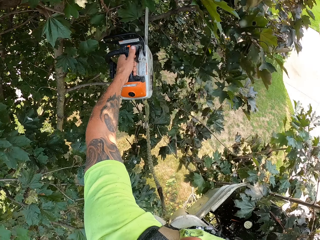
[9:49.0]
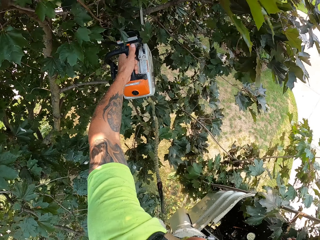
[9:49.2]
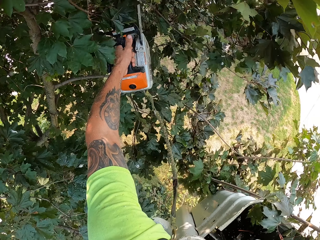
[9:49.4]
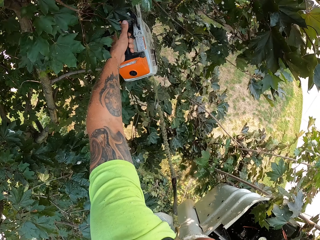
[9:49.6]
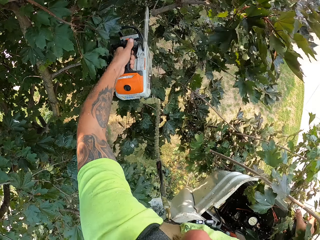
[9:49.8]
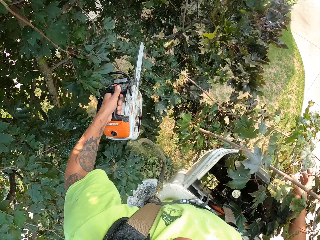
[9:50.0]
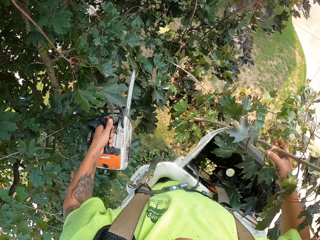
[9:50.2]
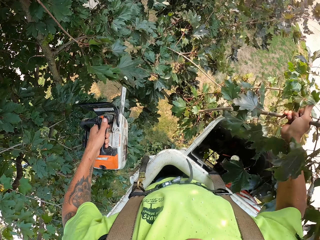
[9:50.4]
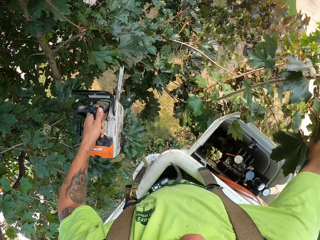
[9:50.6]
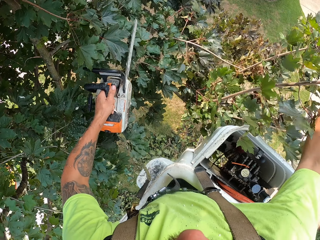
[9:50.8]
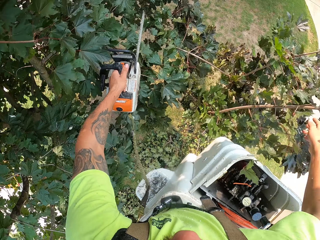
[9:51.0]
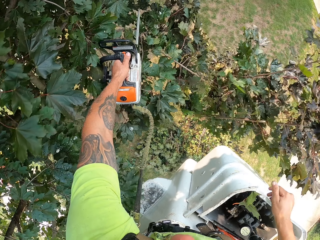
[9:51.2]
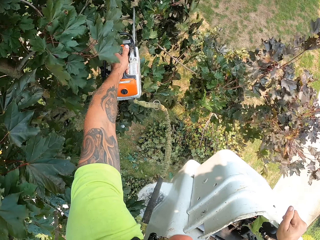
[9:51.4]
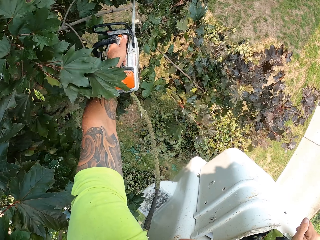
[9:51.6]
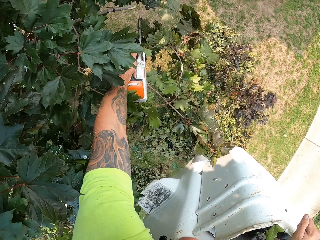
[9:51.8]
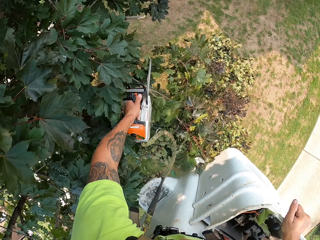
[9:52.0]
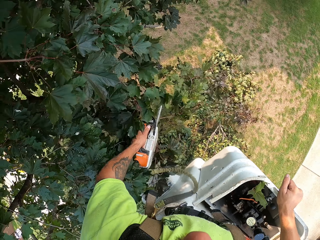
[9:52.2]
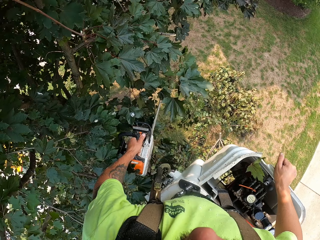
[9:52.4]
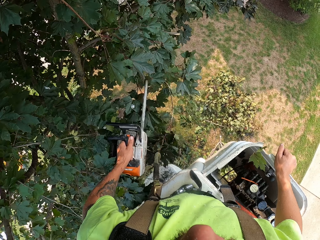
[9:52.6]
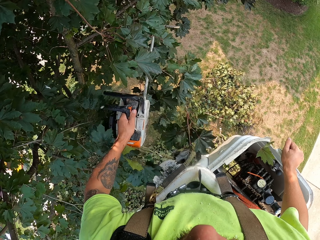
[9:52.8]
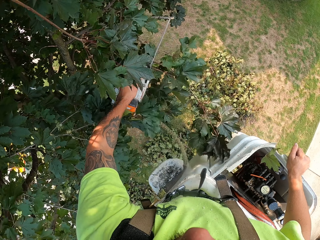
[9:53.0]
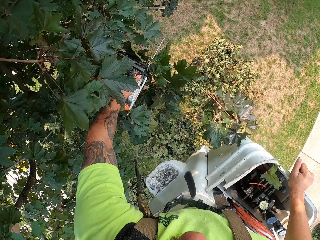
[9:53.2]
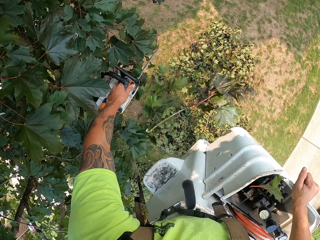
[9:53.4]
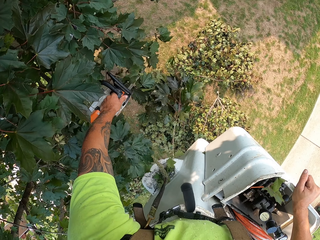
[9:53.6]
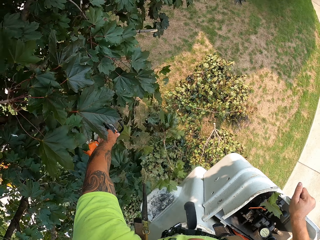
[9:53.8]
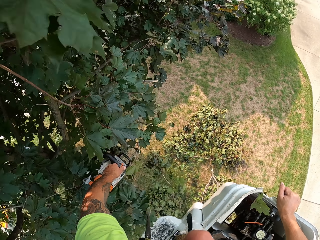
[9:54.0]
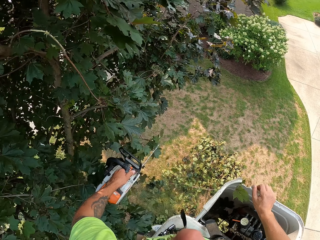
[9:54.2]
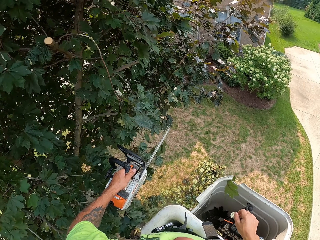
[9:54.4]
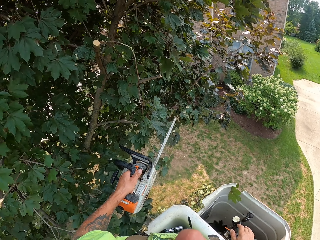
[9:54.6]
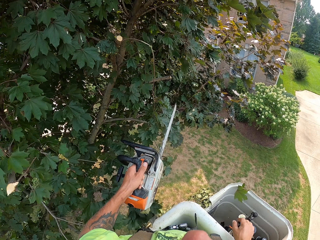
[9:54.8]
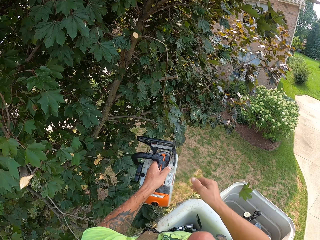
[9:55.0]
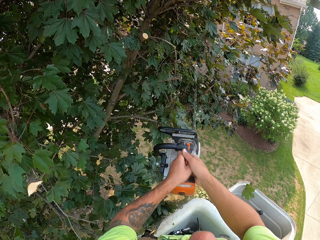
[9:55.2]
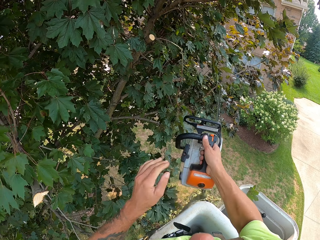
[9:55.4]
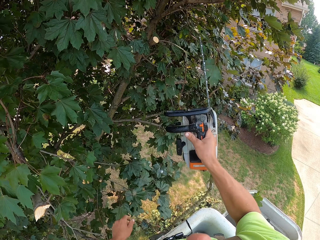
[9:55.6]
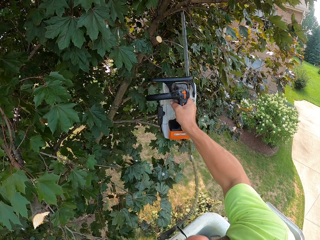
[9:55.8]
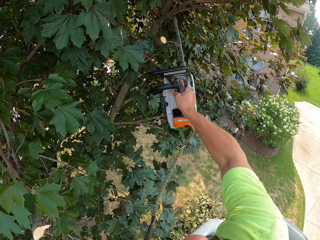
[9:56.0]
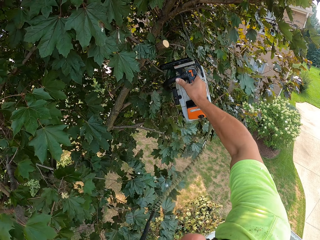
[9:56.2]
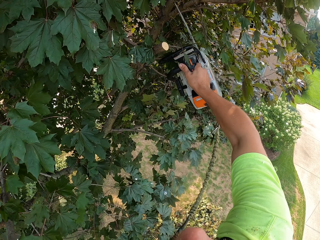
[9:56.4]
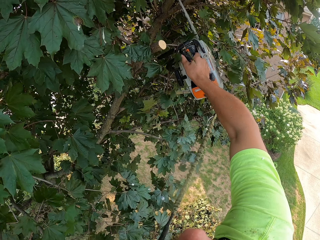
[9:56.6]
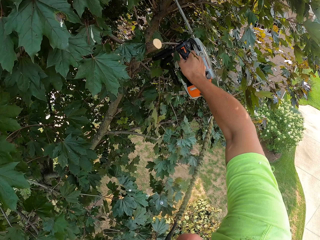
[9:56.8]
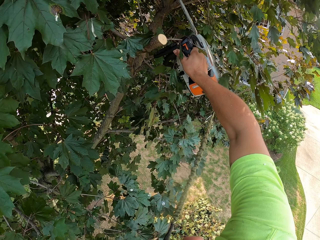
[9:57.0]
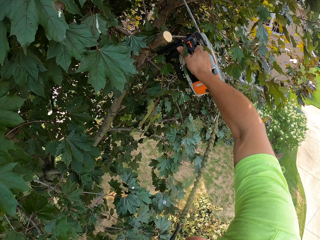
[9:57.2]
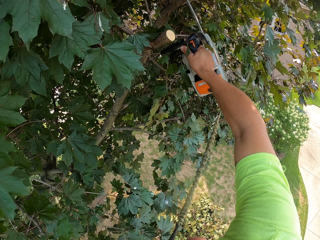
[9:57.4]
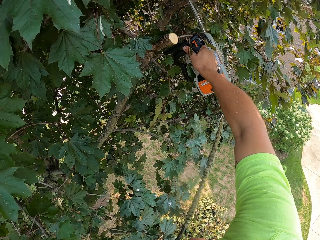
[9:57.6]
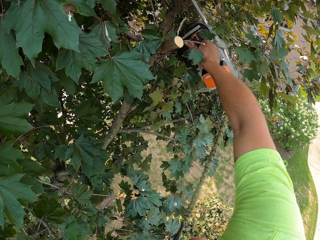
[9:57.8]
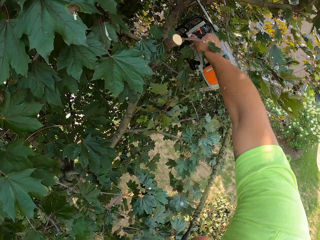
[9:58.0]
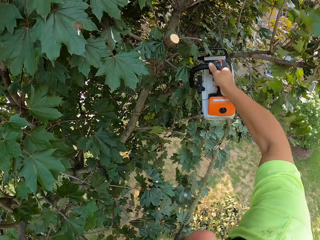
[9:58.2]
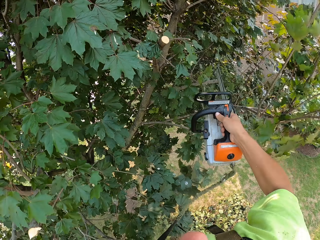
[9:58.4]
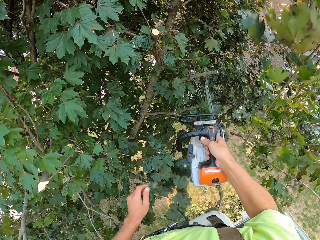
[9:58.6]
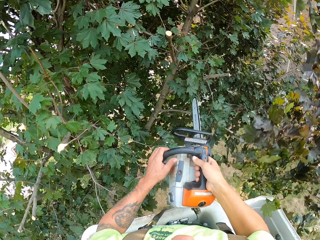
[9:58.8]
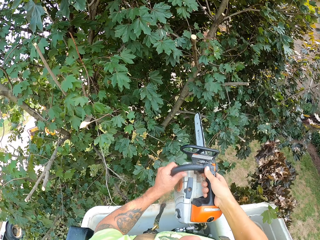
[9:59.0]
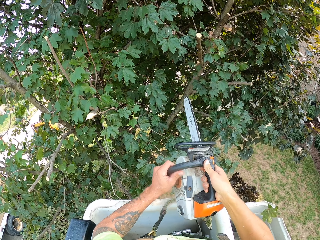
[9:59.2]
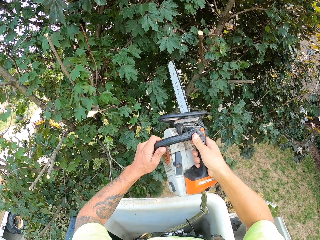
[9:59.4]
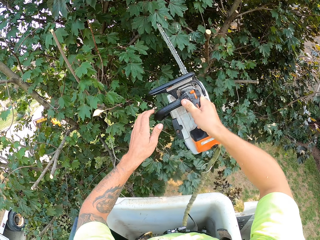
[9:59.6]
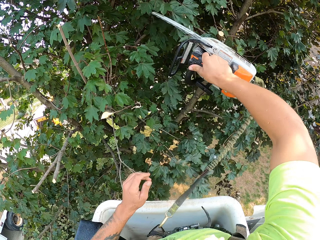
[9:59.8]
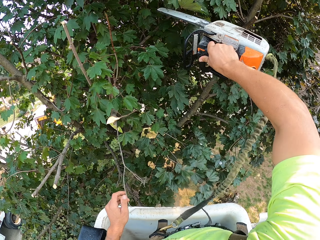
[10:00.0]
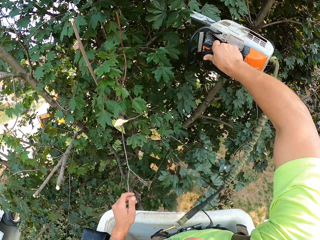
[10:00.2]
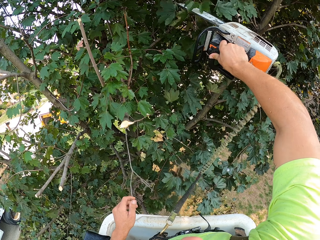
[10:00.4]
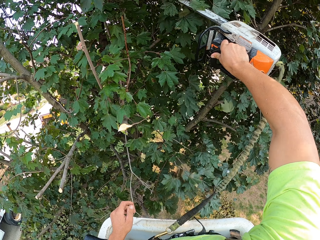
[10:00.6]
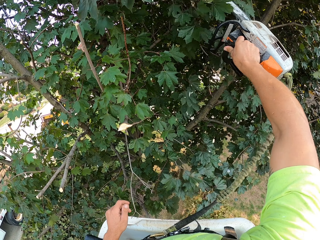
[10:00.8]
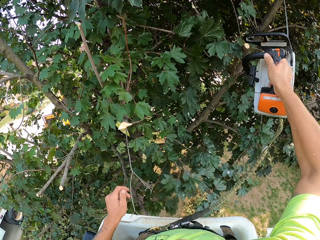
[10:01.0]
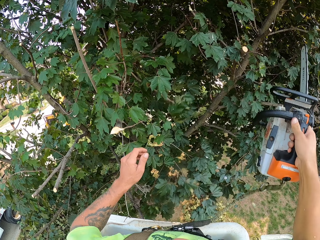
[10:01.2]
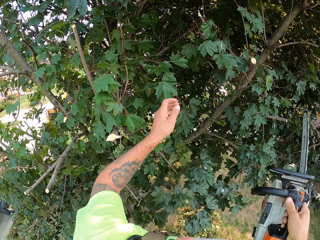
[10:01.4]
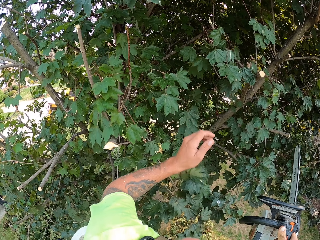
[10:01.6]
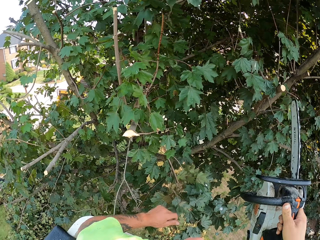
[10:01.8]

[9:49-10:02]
The camera wearer cuts branches of the tree with the chainsaw in his left hand. He throws the branches of the tree to the ground with his right hand. He passes the chainsaw from his left hand to his right hand. He cuts the branches of the tree with the chainsaw in his right hand.

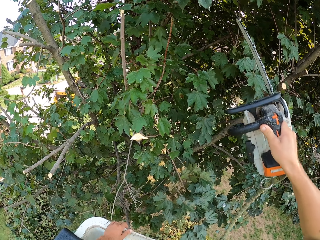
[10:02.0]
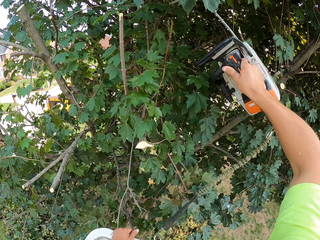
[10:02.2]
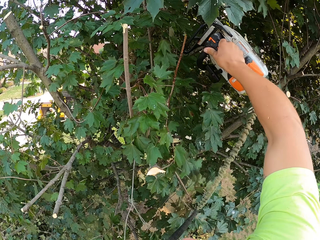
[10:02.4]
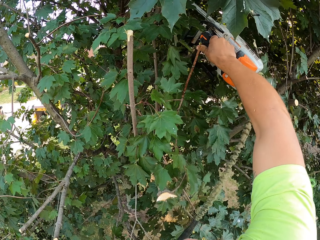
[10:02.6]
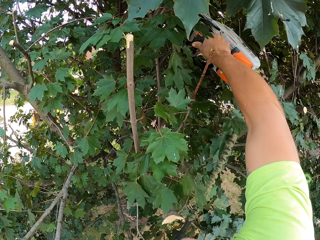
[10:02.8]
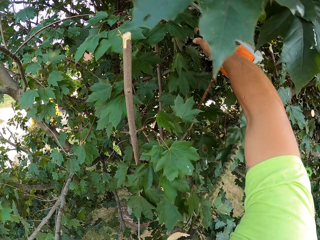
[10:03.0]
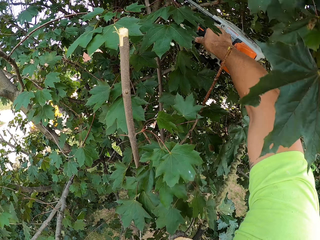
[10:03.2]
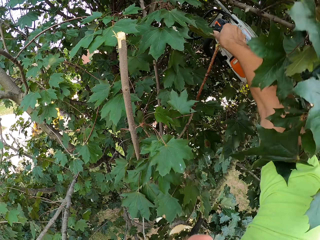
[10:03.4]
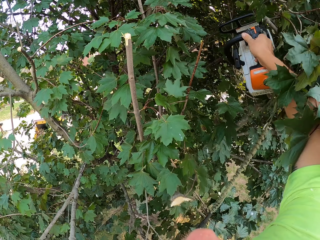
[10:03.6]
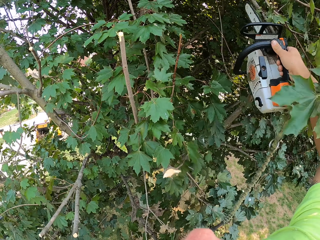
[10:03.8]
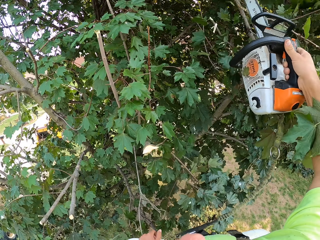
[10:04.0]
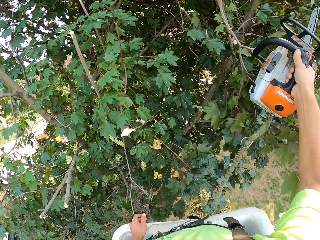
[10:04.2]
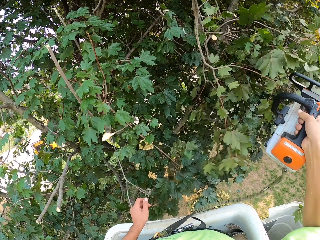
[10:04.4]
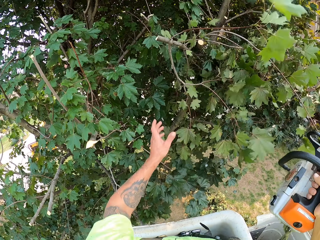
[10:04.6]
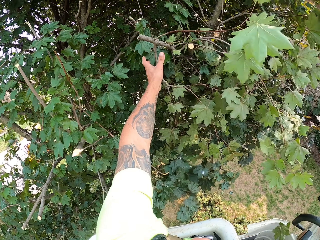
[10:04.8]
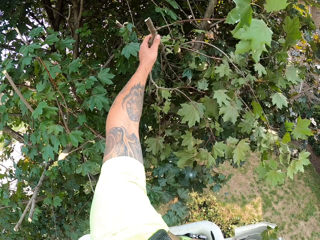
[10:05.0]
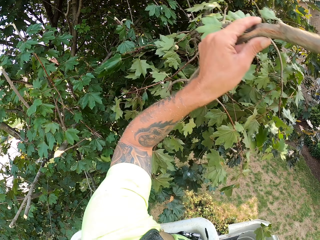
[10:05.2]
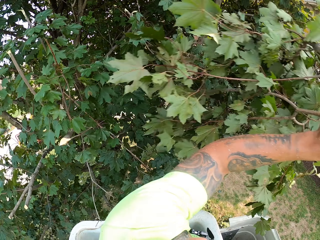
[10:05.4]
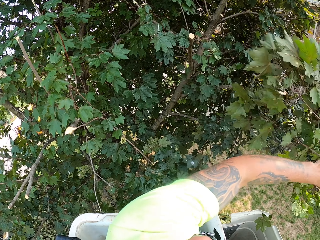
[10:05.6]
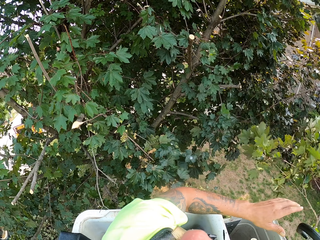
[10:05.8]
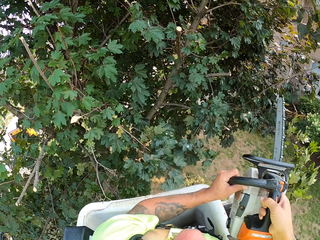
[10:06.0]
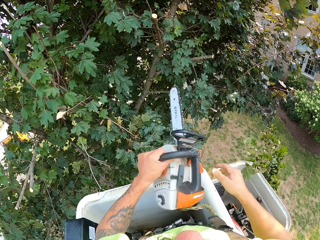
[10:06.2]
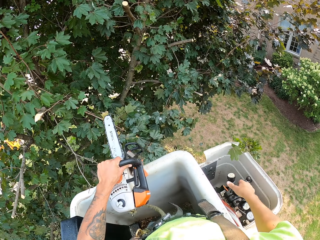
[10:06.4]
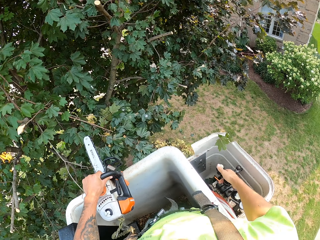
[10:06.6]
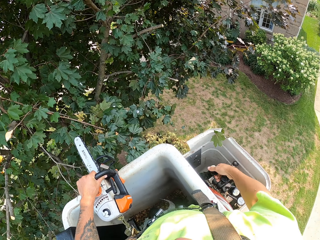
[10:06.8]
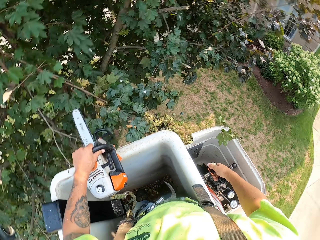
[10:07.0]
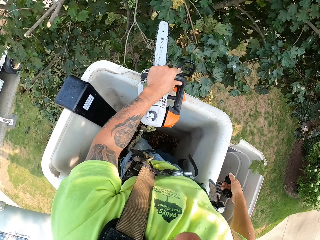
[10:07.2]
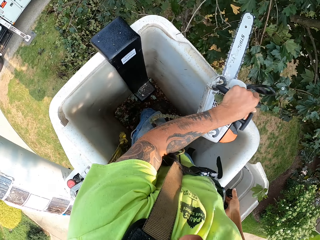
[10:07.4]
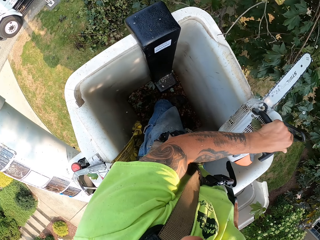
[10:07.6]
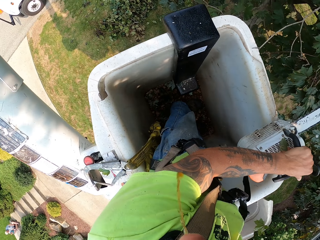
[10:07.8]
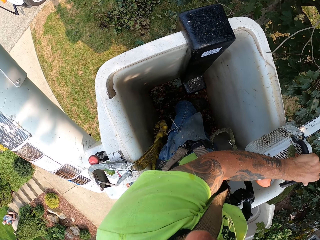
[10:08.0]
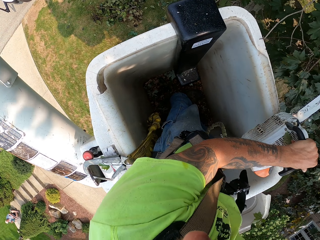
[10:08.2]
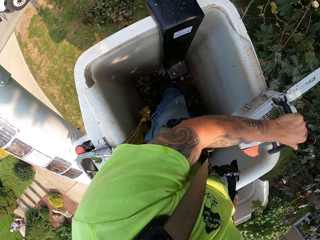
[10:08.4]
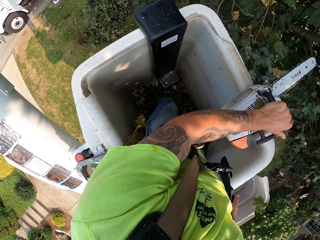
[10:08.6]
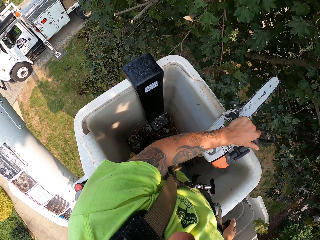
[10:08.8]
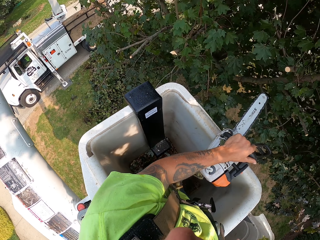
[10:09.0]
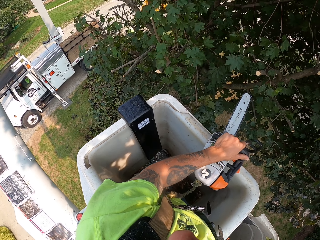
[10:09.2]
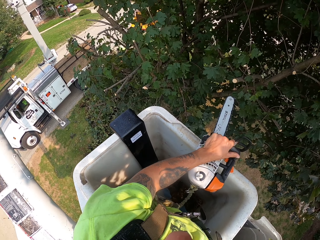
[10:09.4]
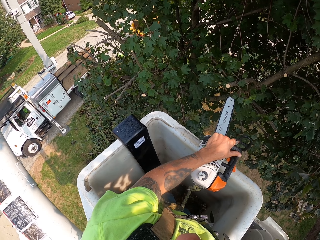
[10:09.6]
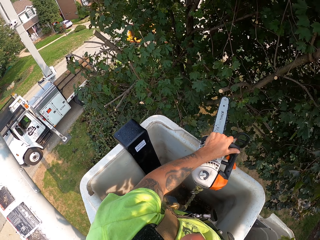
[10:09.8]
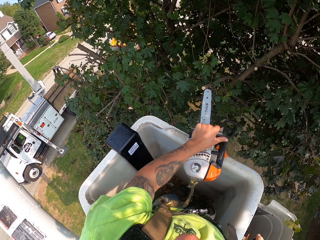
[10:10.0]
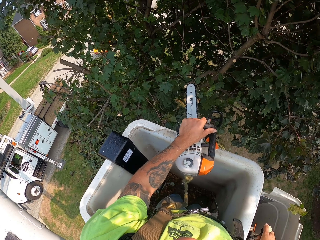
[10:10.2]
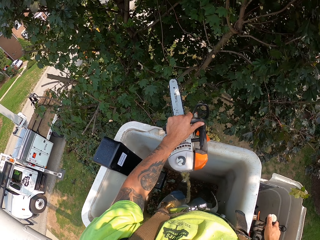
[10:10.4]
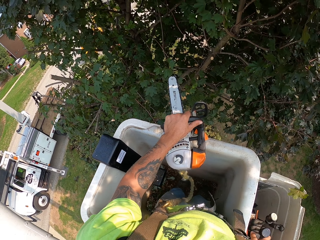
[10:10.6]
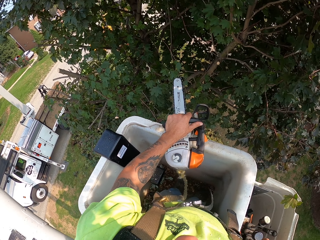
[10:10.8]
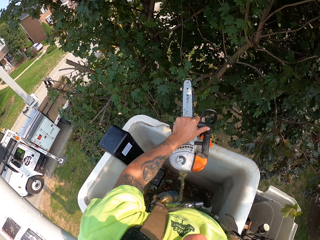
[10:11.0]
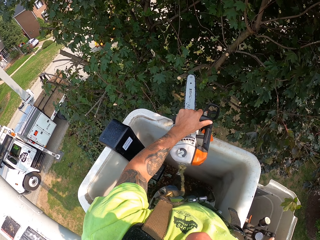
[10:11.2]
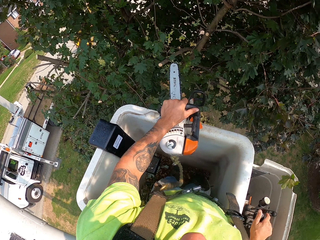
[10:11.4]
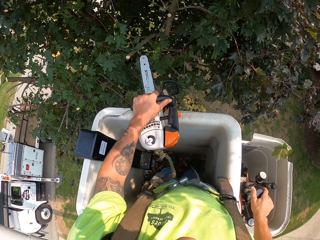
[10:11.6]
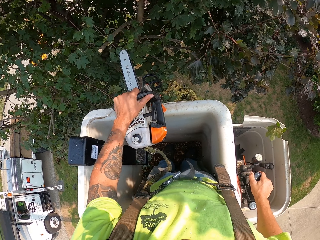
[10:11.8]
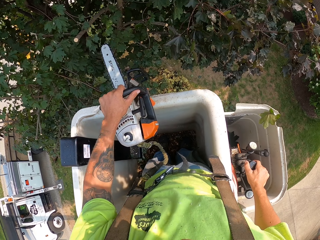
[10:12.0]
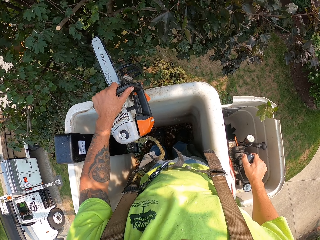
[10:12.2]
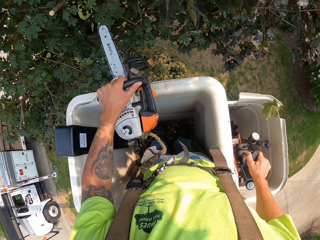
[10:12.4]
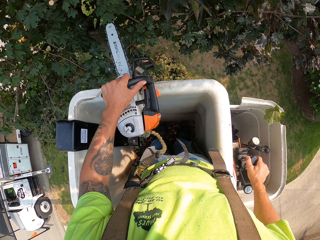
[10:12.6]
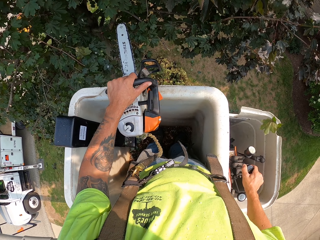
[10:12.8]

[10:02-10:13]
The camera wearer picks up the branch of the tree with his left hand. He throws the branch of the tree to the ground with his left hand. He transfers the chainsaw to the left hand. He holds the chainsaw with his left hand. He operates the boom lift with his right hand.
